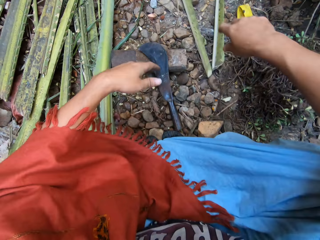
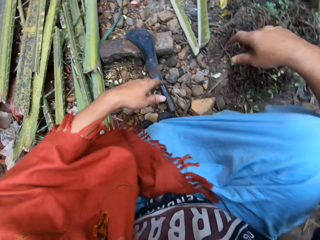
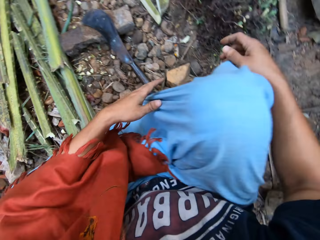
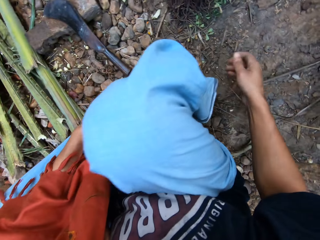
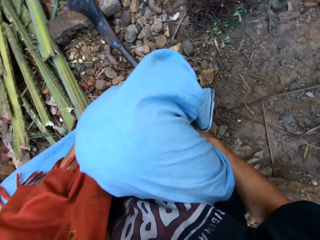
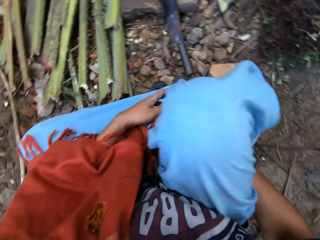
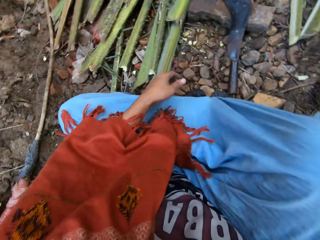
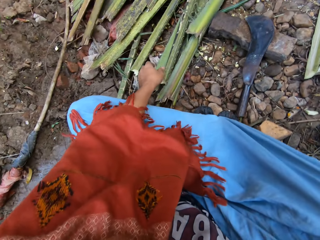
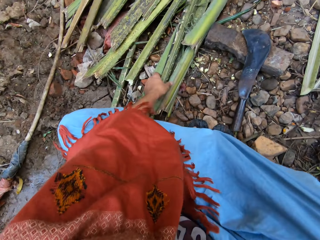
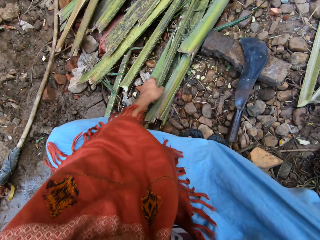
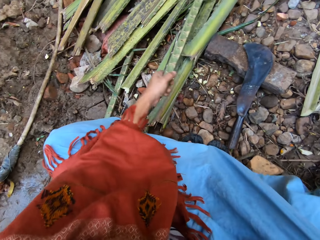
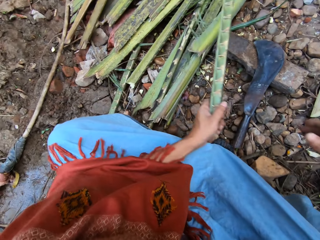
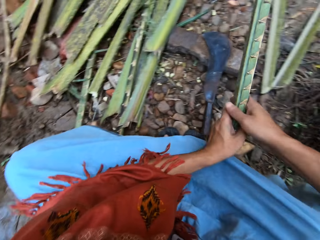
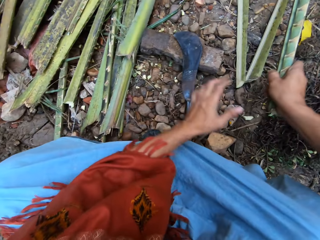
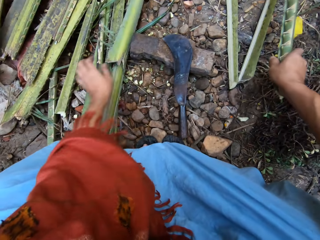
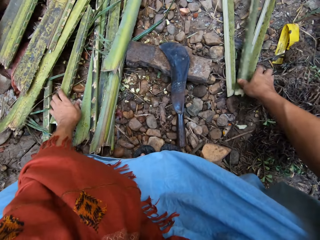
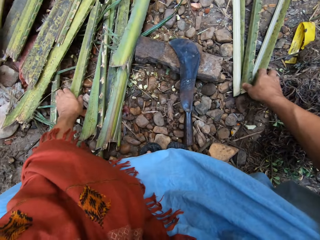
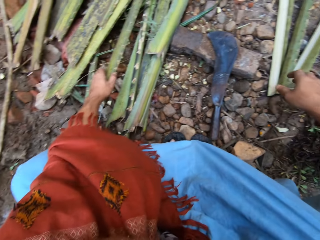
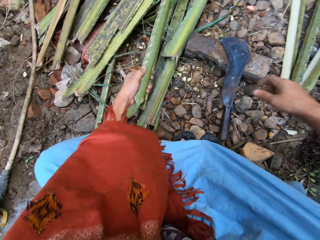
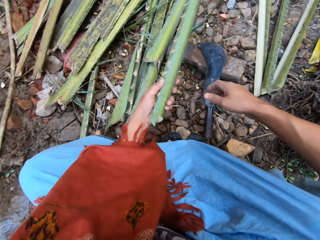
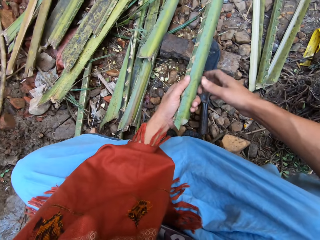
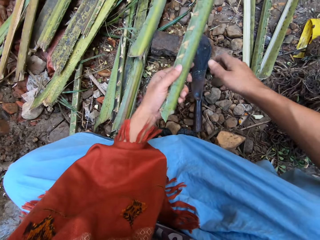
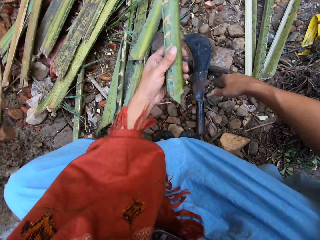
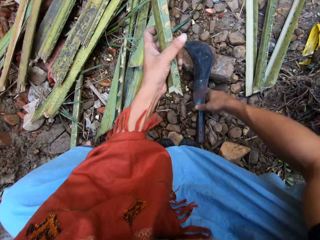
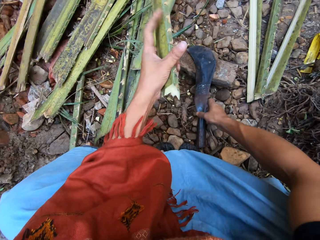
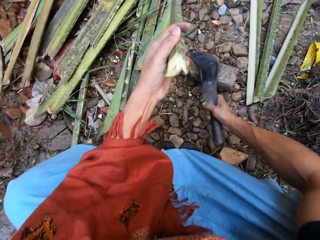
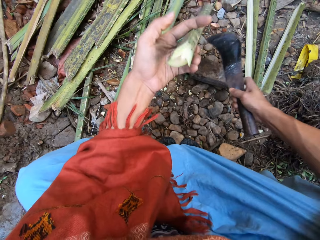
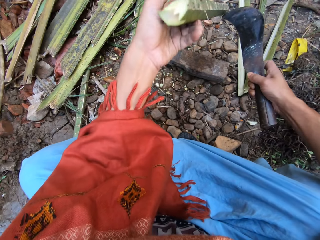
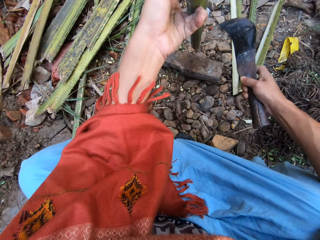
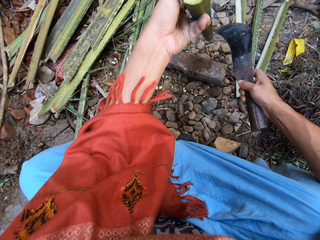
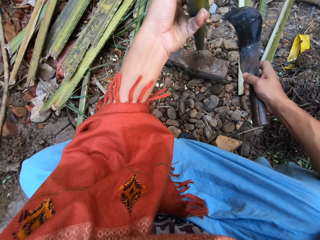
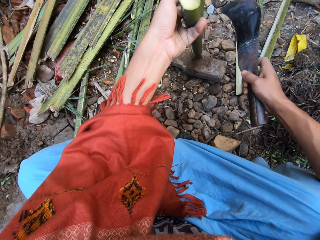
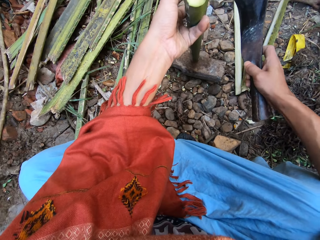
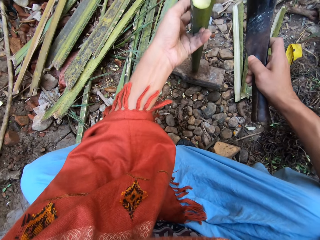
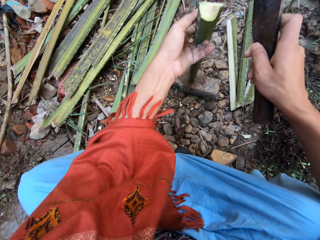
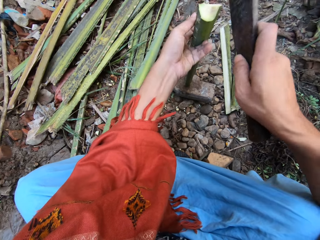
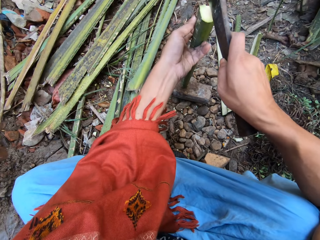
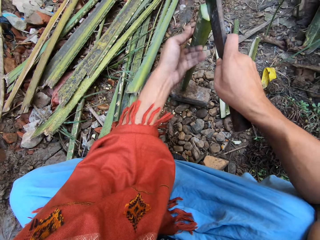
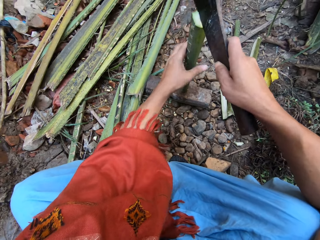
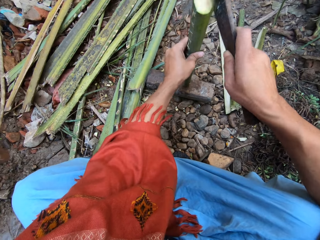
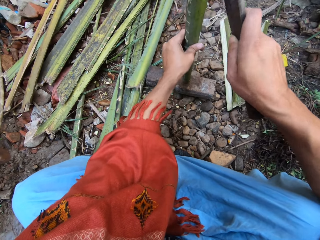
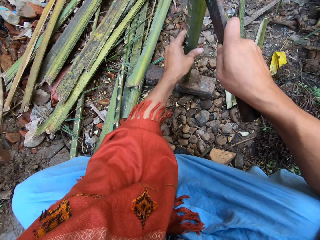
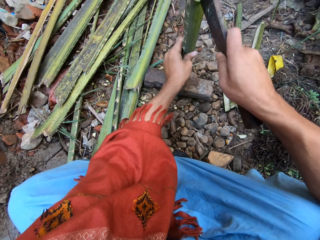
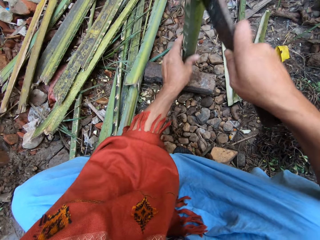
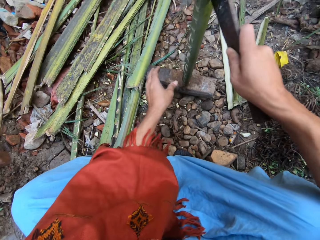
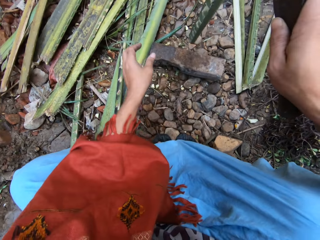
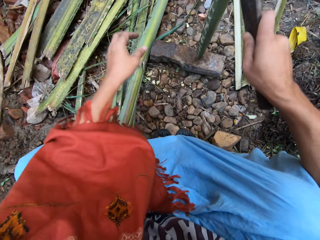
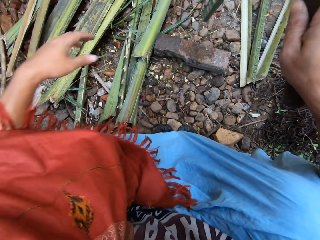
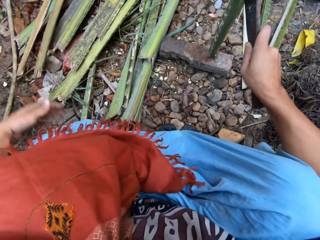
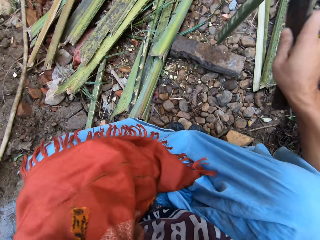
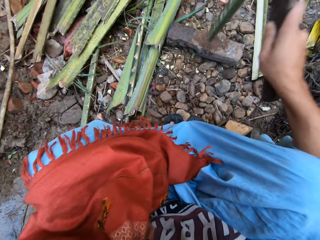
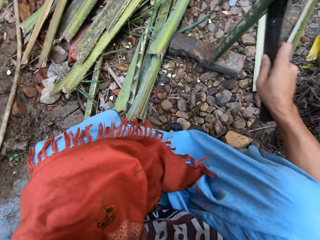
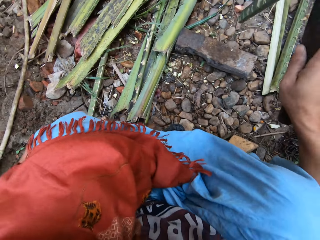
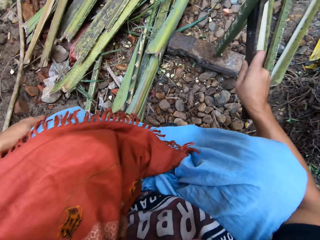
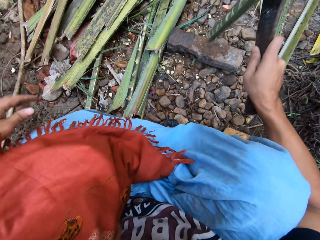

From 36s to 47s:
The camera wearer throws the tree branches or coconut leaves on the ground. He hits his right leg with his right hand. He looks around. He picks another tree branch from the ground with his left hand, passes the tree branch to his right hand and drops the tree branch on the ground. He picks another tree branch from the ground with his left hand. He picks the knife from the top of the metal block. He cuts the tree branch in half with the knife. He looks at the coconut leaf.

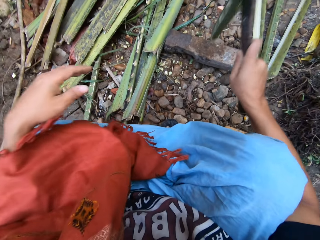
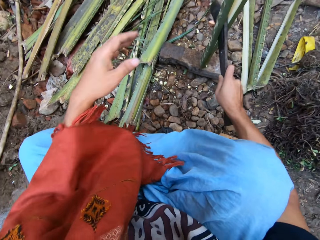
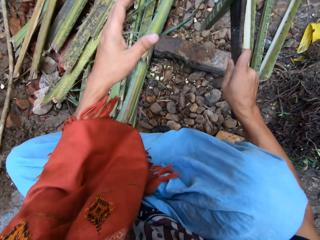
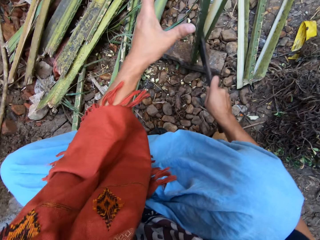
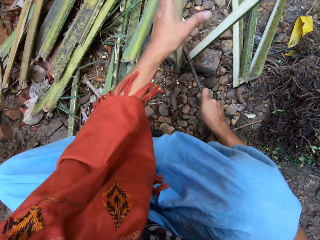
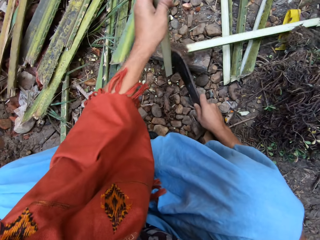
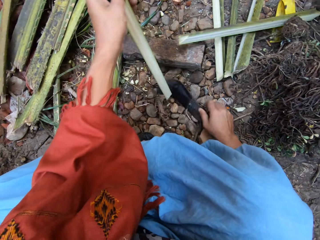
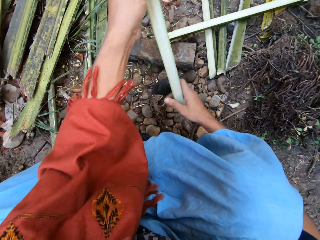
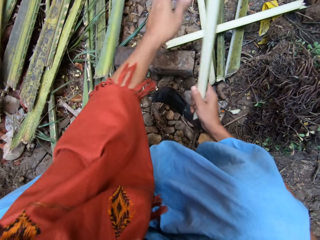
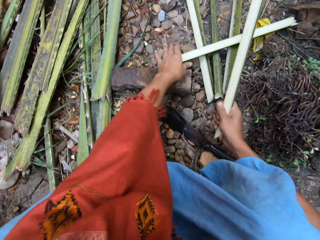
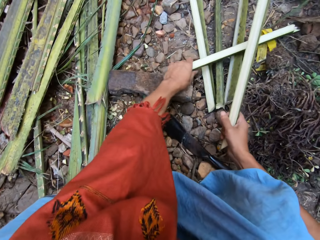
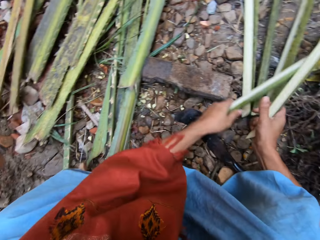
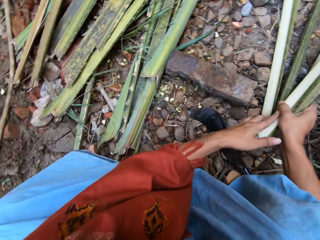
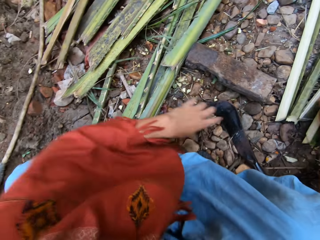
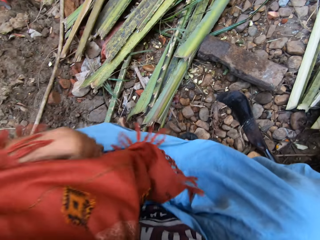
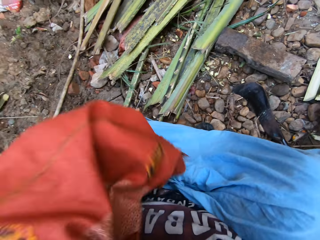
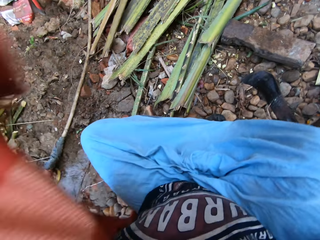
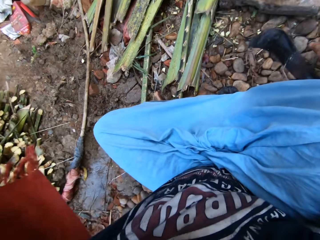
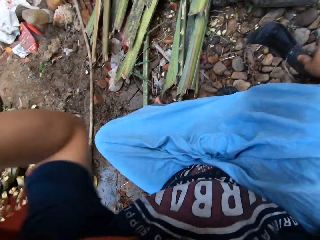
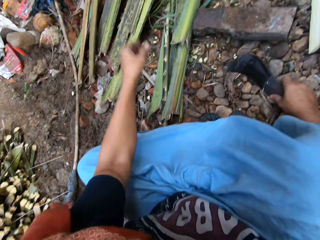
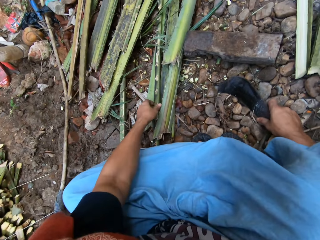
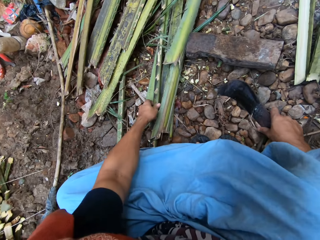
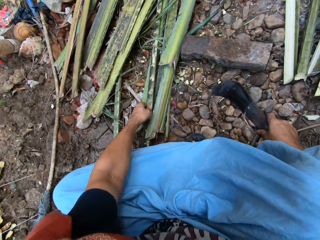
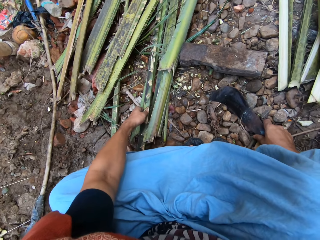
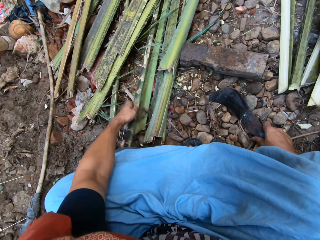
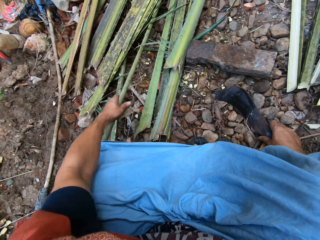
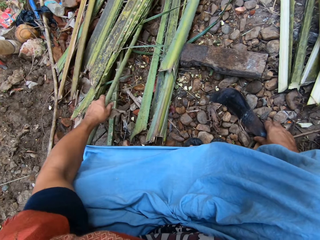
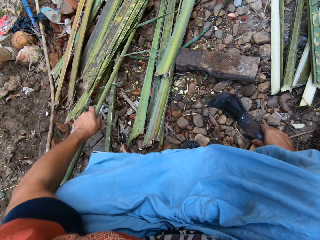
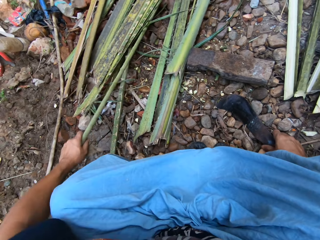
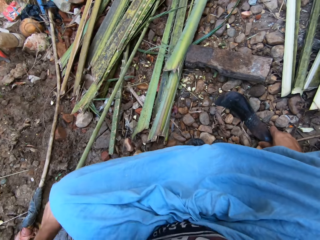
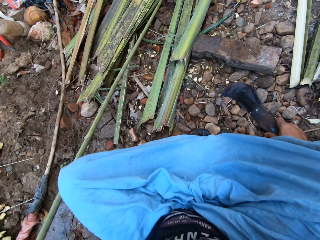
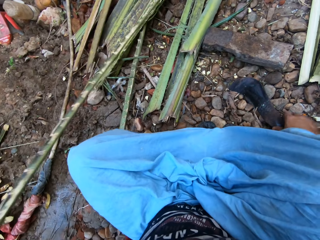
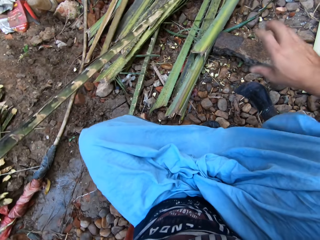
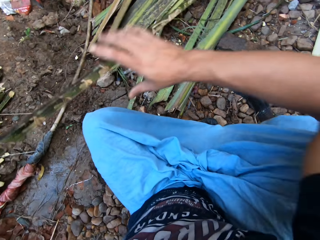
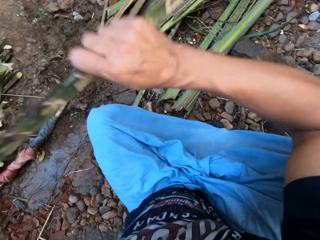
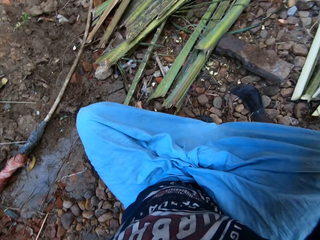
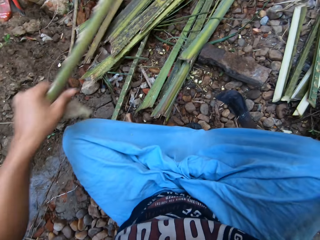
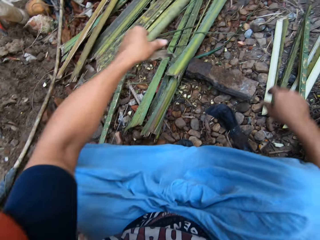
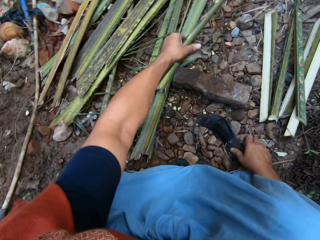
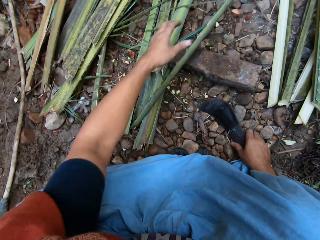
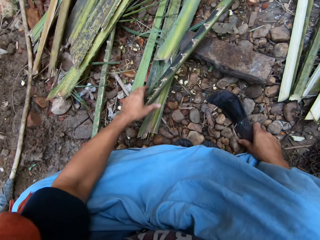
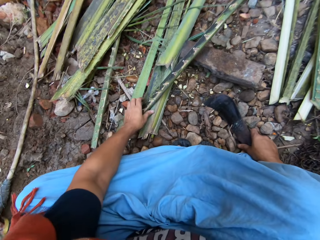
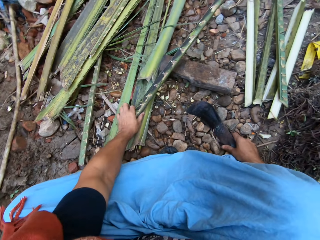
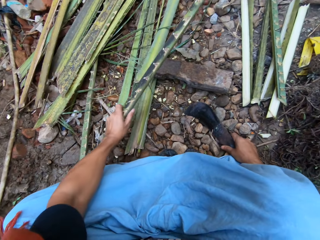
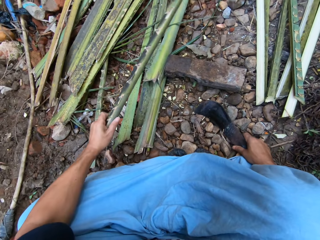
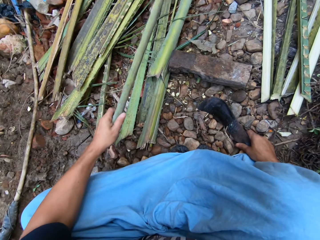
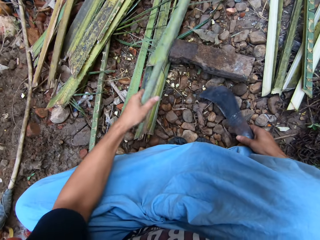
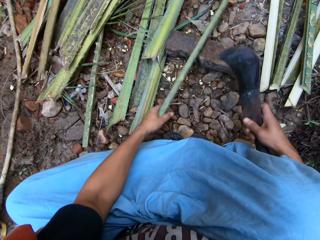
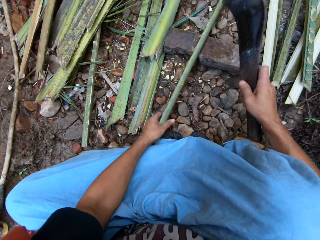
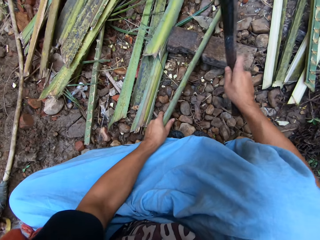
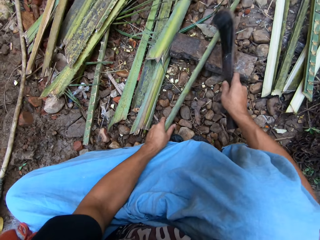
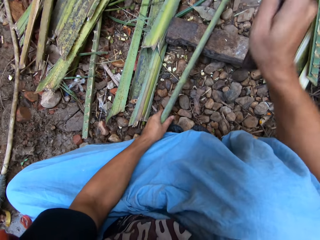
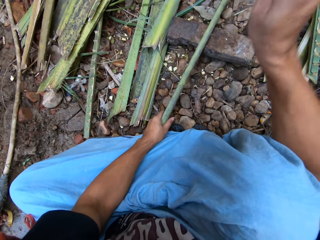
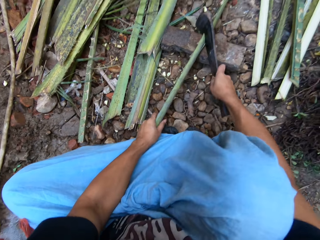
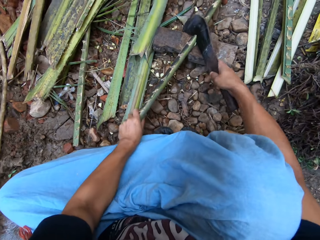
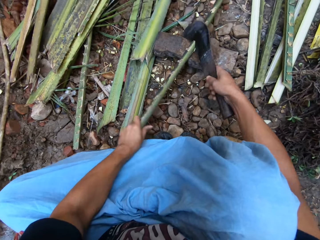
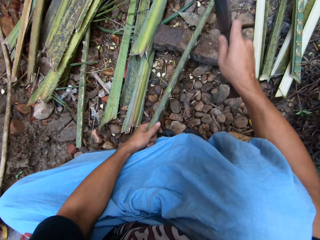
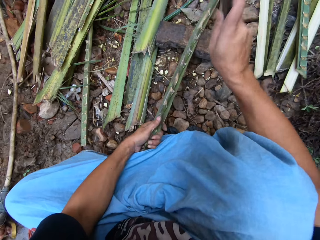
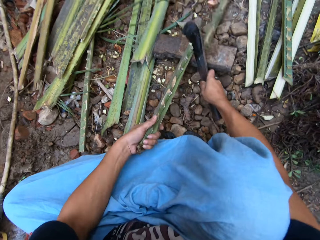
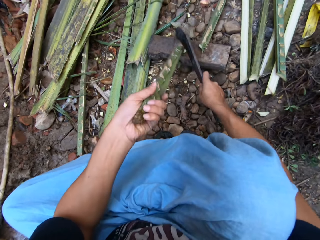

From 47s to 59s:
The camera wearer packs the tree branches or coconut leaves together. He drops the machete or knife, picks up the coconut leaves and looks around. He adjusts his cloth with his left hand. He picks another tree branch from the ground with his left hand. He drops the knife on the ground. He pulls the coconut leaf. He holds the tree with both hands. He drops the tree branch on the ground. He lifts the coconut leaf. He picks another tree branch from the ground with his left hand. He picks the knife from the ground. He cuts the tree branch in half with the knife.
